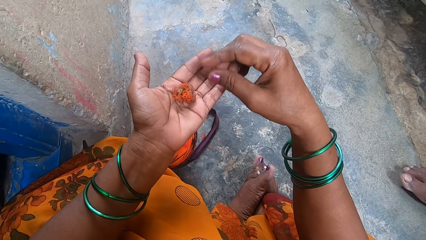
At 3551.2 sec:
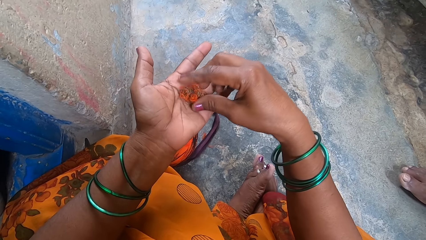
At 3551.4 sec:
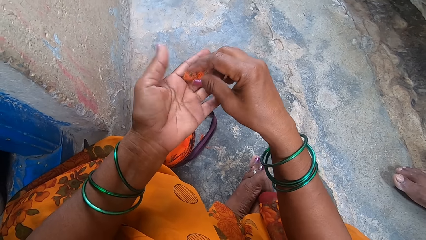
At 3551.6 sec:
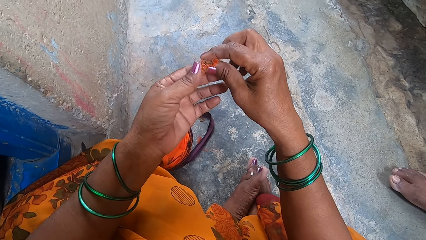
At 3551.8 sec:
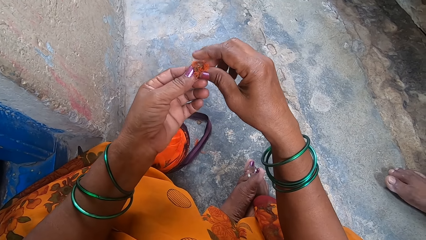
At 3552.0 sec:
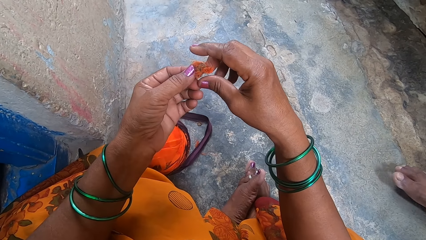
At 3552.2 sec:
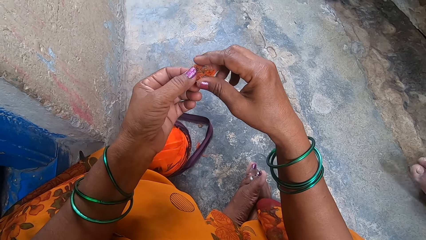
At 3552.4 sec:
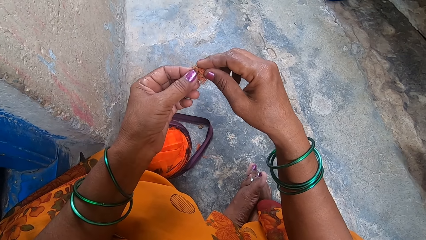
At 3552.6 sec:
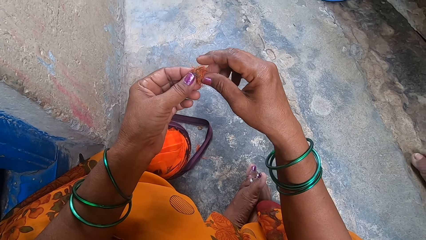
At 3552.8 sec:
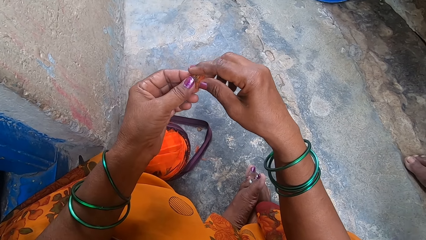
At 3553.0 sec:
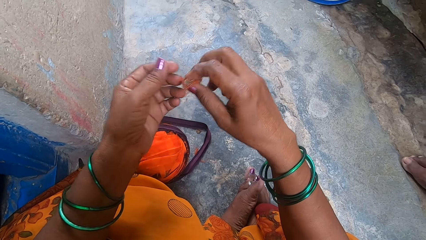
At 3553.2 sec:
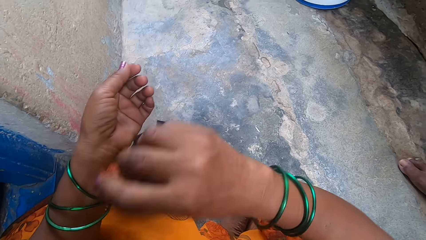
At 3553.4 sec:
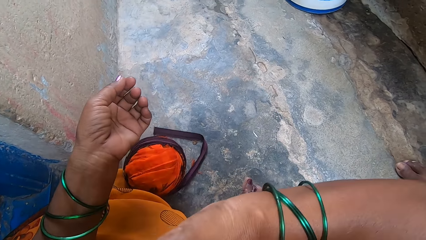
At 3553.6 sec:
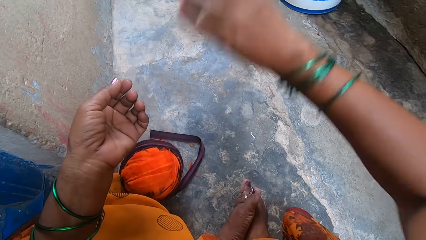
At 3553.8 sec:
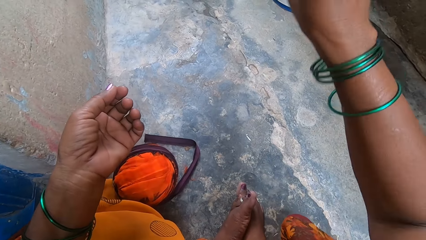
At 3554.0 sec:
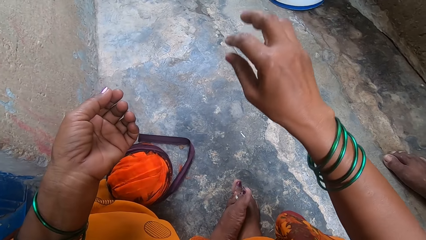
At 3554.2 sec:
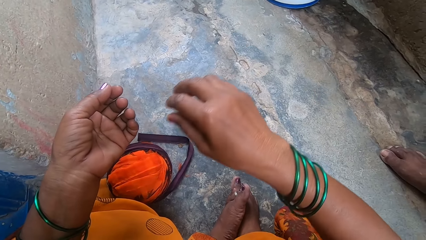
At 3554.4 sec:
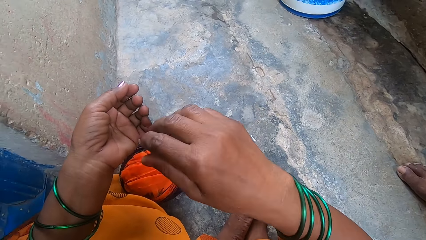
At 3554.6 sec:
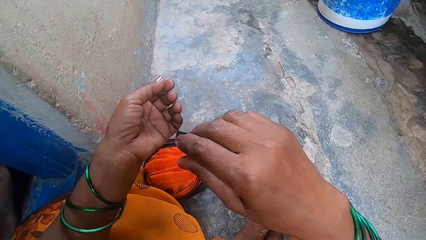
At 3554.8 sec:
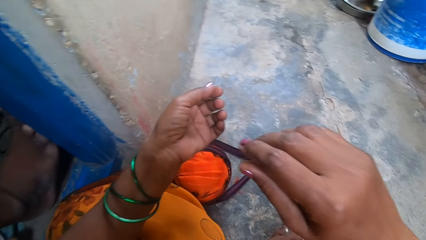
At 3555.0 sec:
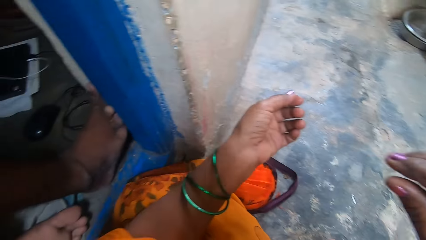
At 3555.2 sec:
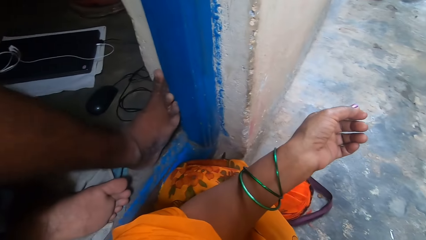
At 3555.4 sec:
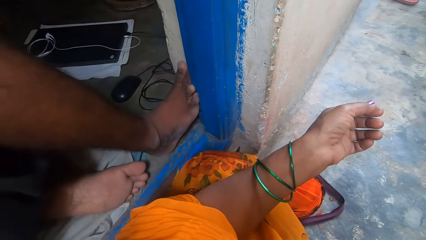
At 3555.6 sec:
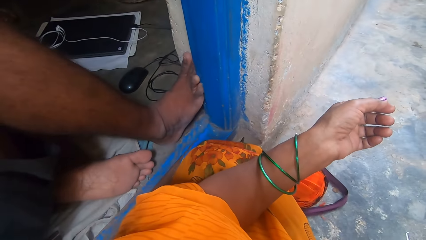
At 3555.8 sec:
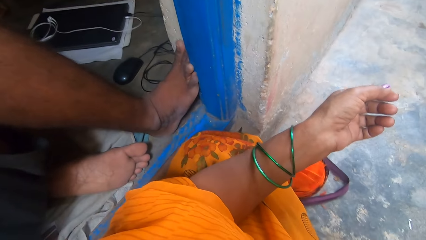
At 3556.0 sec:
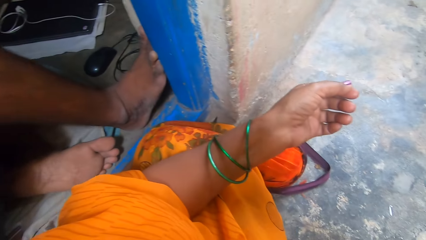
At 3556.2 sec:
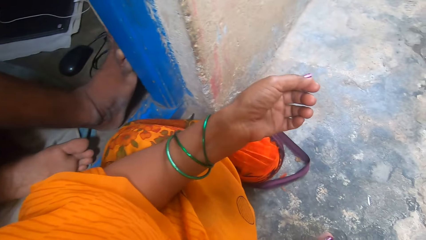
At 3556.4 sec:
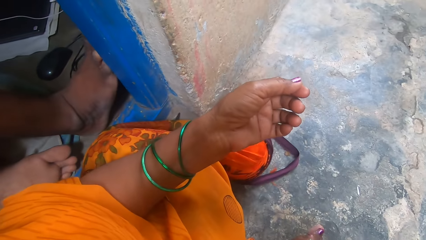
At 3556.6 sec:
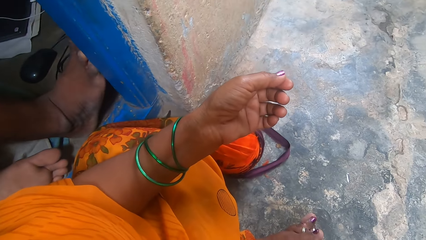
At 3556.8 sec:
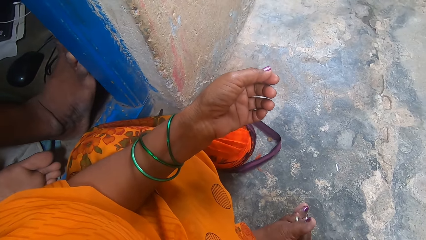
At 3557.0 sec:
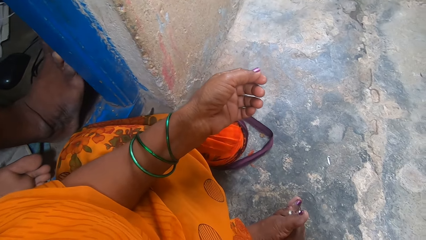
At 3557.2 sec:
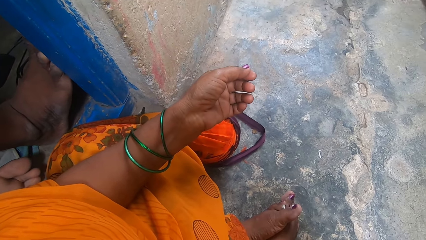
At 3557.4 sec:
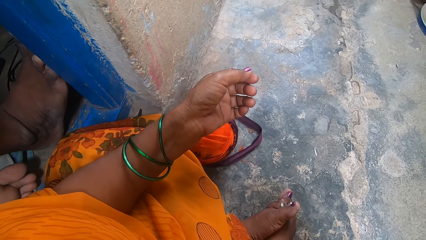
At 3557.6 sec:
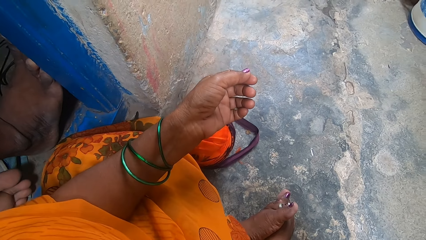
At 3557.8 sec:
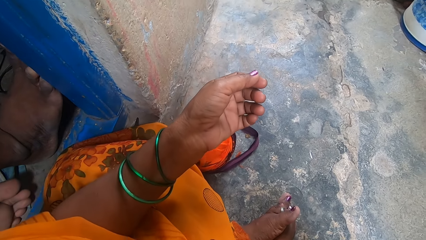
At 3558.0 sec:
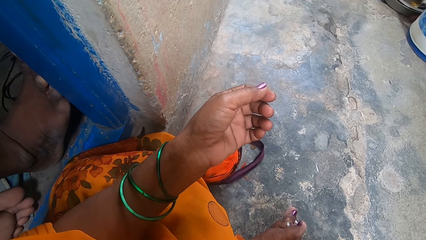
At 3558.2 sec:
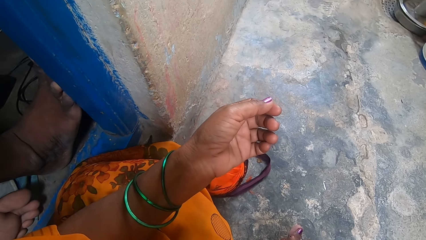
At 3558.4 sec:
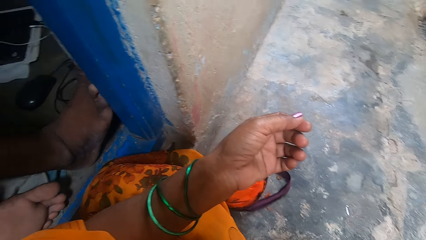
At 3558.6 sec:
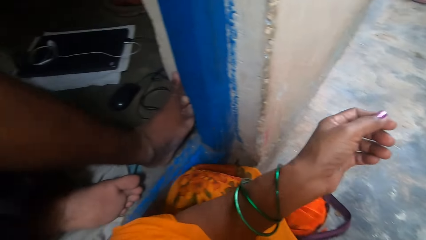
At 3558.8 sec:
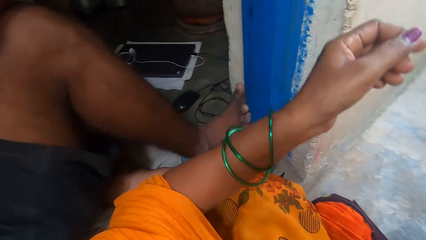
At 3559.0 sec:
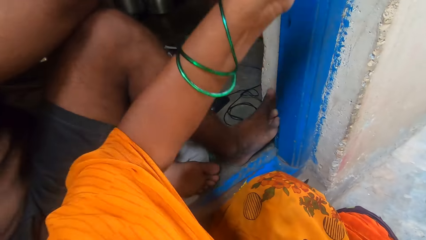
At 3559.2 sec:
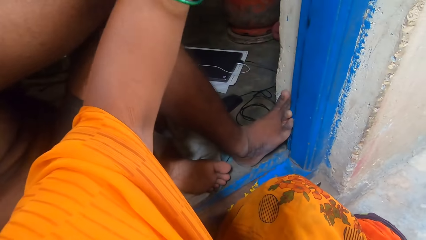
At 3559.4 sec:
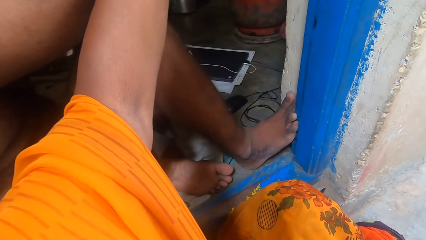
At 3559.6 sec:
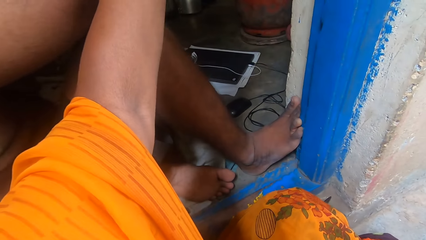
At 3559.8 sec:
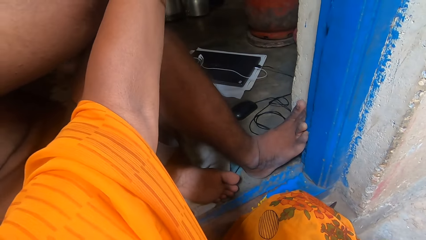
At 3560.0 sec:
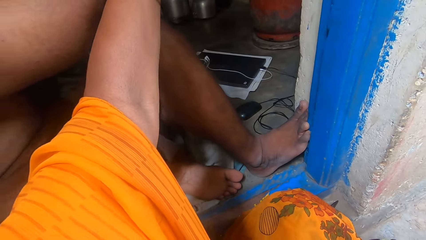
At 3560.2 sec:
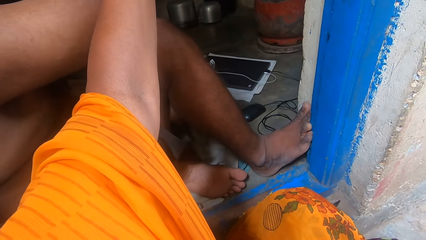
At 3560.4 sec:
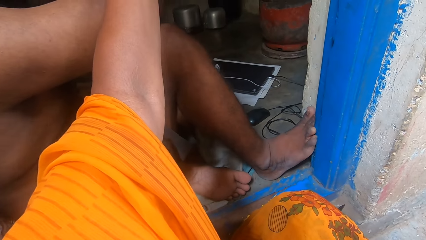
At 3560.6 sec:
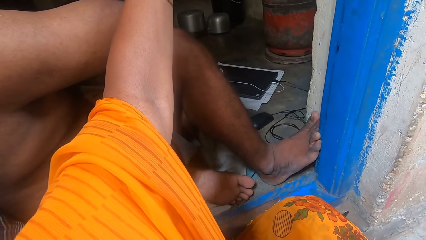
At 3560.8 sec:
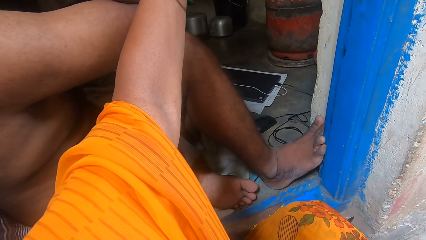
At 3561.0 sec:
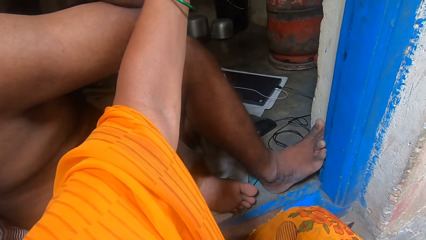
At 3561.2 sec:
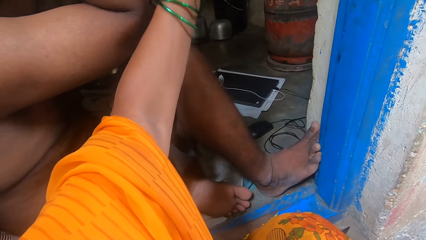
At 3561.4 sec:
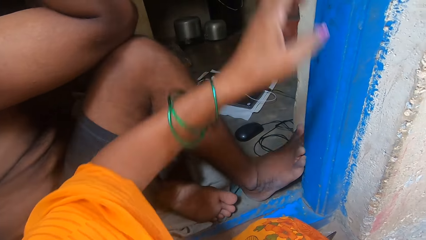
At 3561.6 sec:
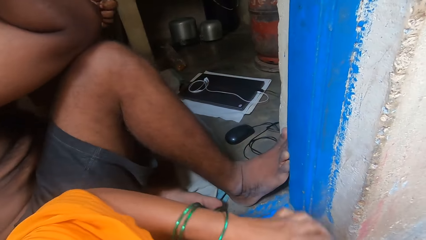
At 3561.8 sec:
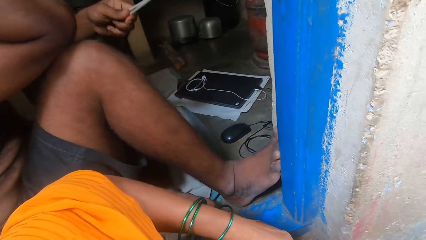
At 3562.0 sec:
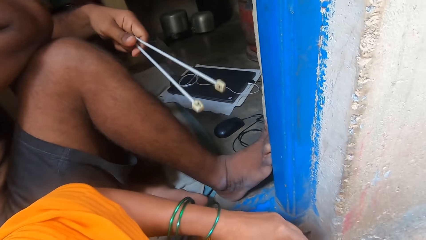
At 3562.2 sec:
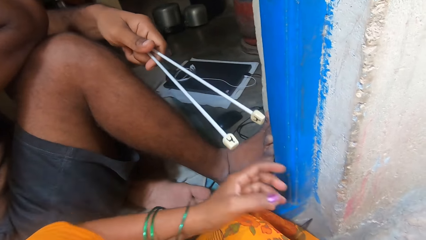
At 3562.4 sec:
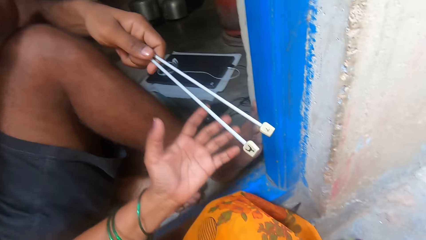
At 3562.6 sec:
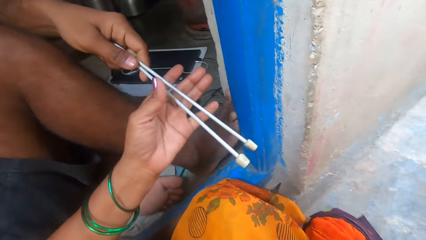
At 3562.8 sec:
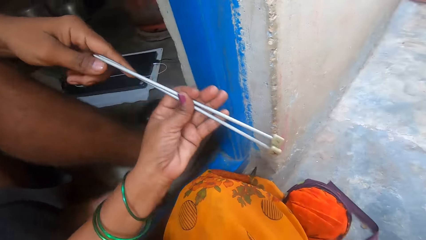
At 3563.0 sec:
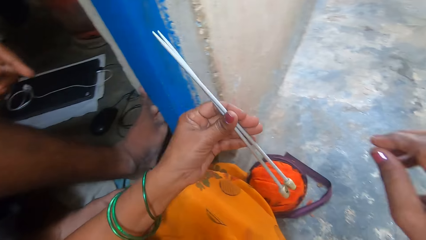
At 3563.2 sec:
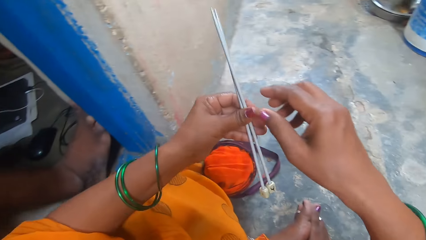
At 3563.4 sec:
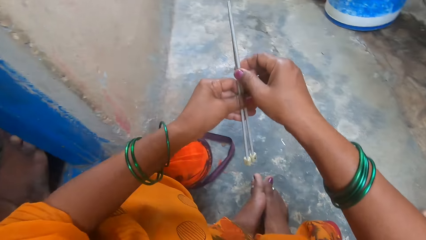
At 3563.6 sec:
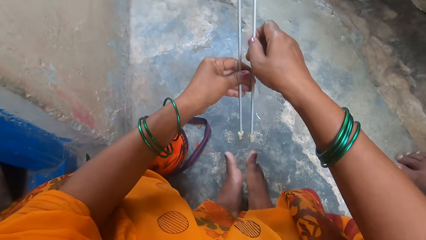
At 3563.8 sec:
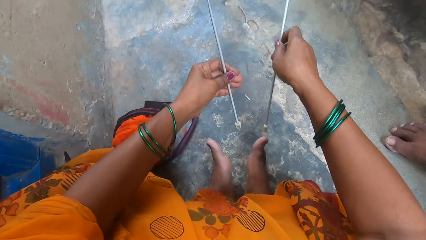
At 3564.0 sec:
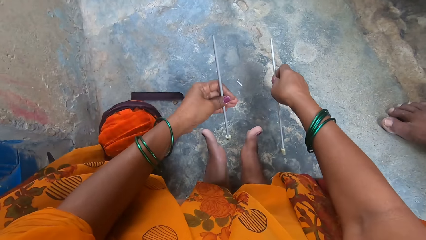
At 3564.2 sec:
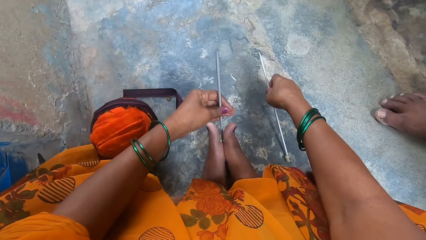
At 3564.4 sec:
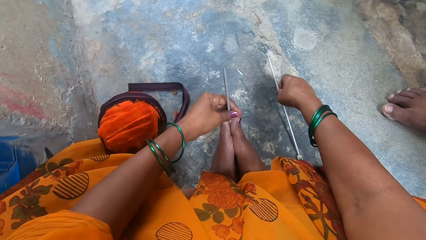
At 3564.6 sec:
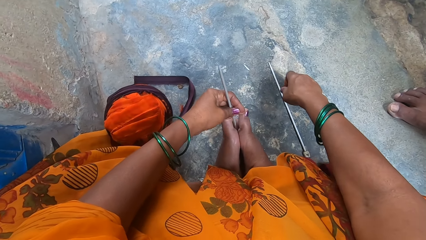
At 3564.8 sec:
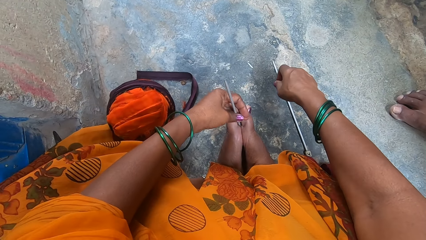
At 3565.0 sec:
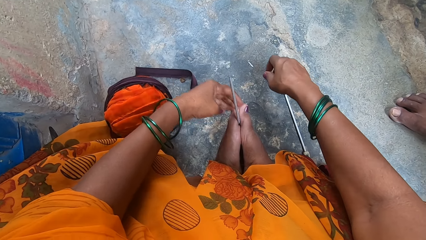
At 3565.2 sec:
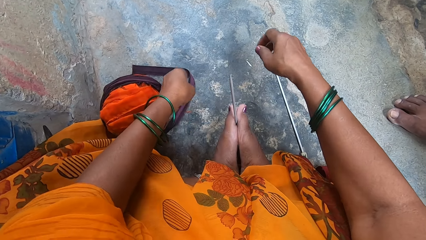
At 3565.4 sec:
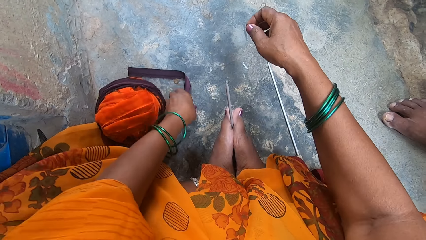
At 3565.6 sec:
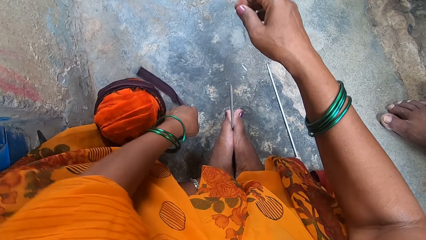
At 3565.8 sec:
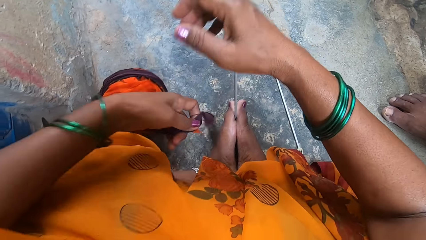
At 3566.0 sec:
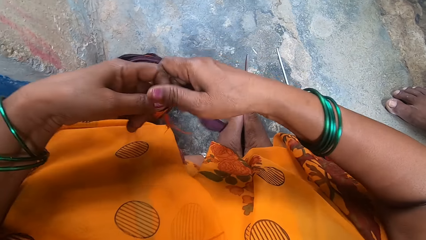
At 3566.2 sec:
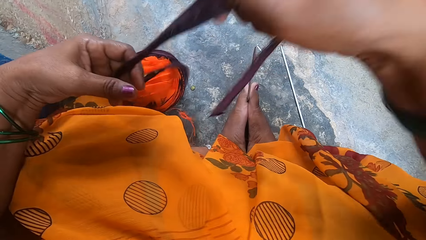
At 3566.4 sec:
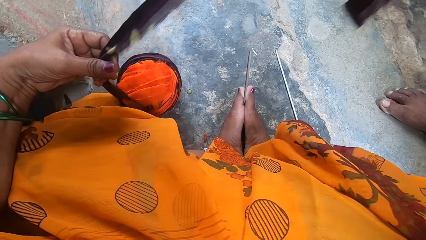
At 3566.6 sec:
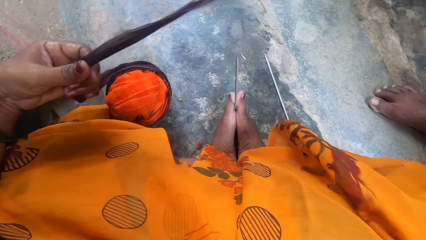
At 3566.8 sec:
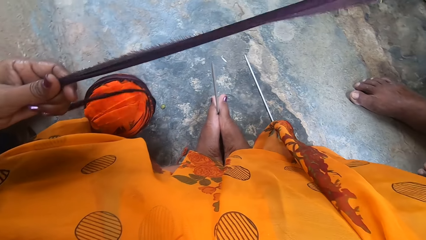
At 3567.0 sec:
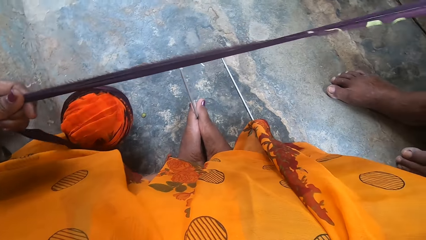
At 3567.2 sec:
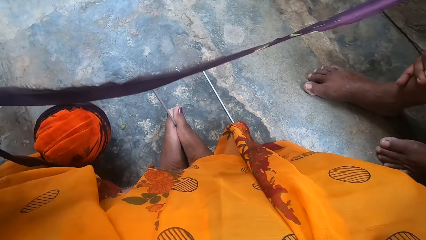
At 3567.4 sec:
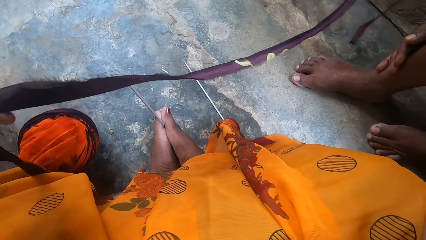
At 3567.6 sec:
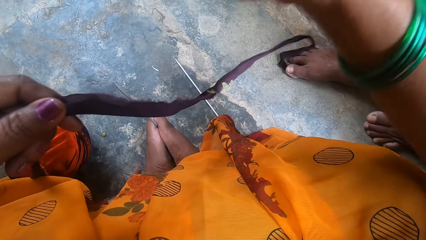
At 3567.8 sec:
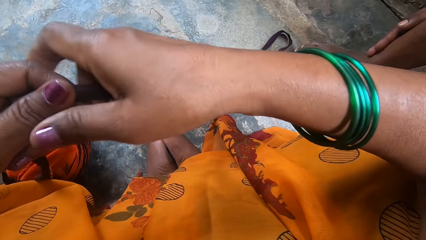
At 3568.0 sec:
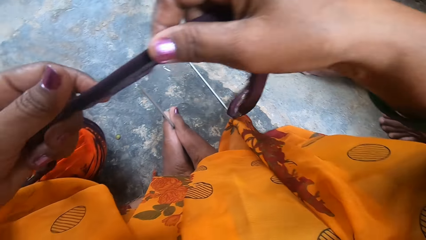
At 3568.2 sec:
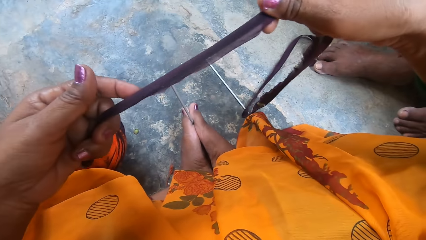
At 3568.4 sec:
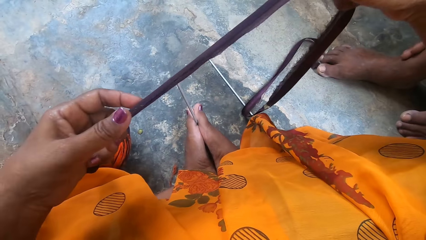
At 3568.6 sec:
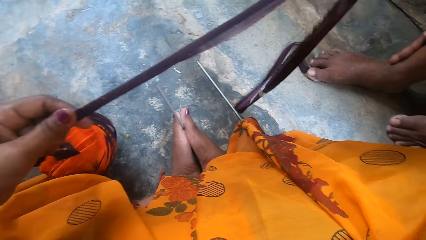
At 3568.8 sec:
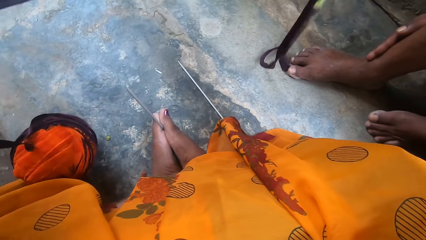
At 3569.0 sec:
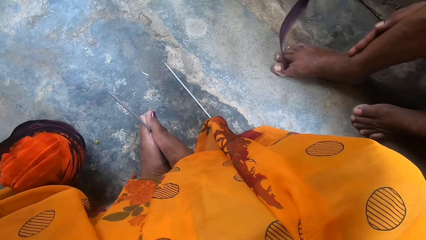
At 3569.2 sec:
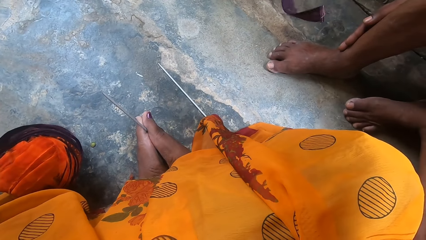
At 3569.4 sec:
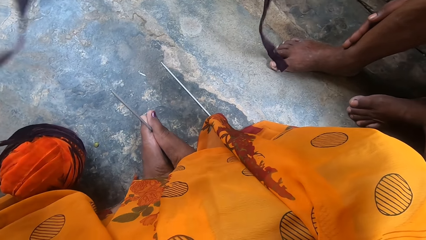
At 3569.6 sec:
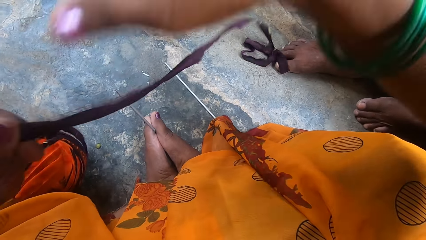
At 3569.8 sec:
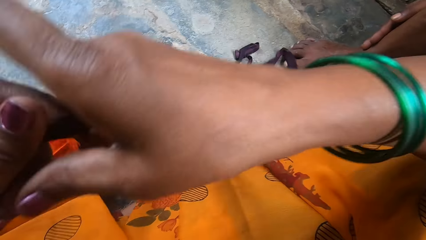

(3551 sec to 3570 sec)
The camera wearer holds the strings. She tosses away the thread. She turns to a man. She stretches her left hand. She looks around the room. The man hands the knitting pins to the camera wearer. The camera wearer places one knitting pin between her feet. She places one knitting pin on the floor. She picks up a cloth strip from the floor and stretches out the cloth strip. She rolls off the thread from the main roll.
